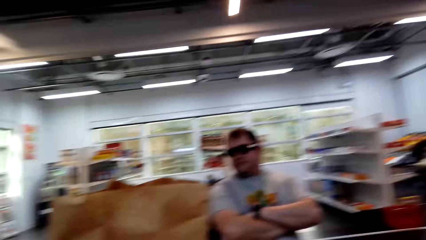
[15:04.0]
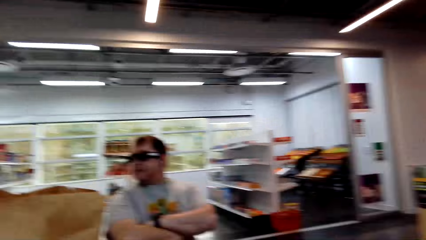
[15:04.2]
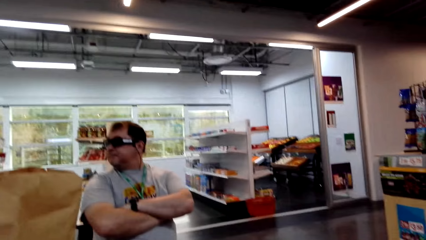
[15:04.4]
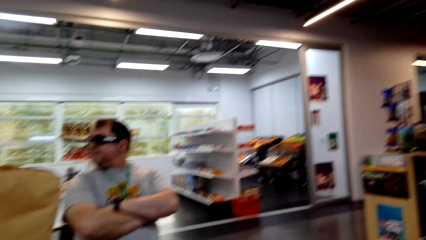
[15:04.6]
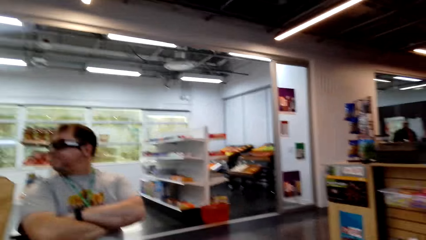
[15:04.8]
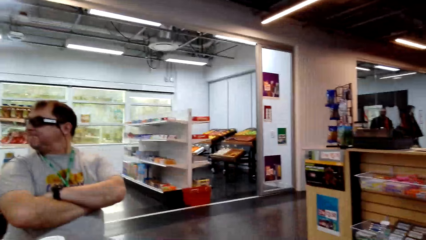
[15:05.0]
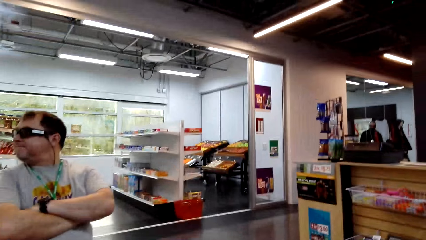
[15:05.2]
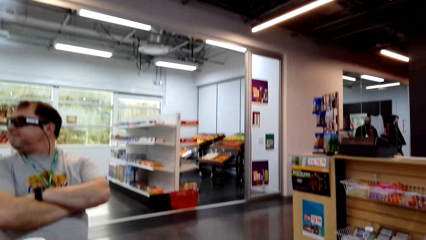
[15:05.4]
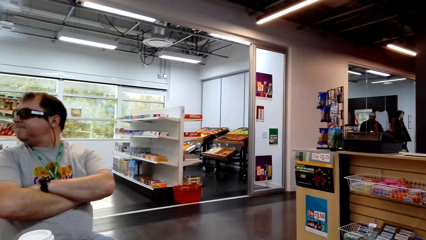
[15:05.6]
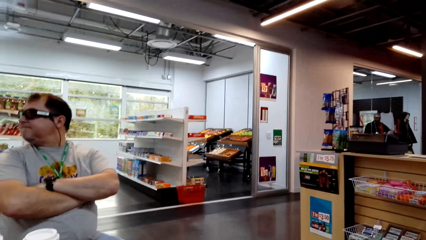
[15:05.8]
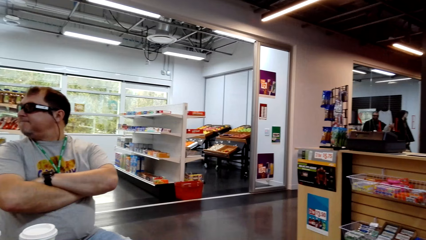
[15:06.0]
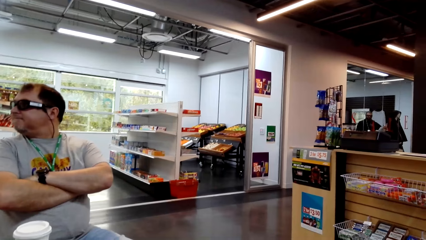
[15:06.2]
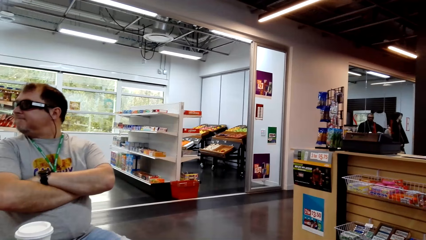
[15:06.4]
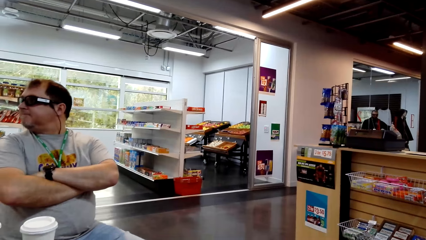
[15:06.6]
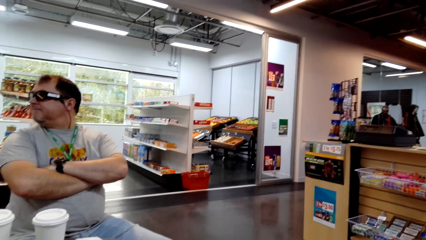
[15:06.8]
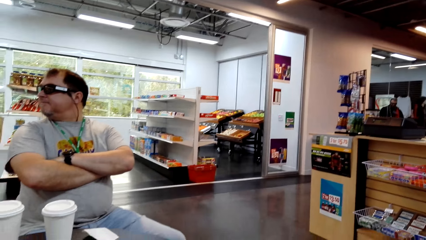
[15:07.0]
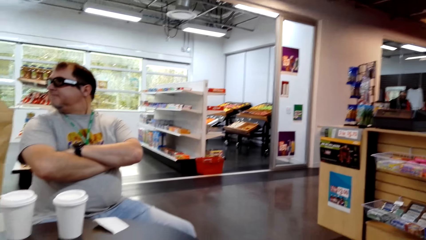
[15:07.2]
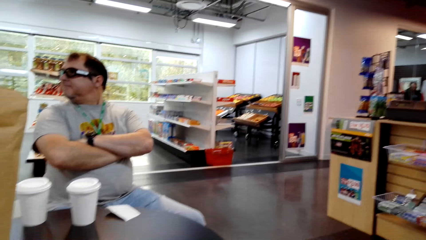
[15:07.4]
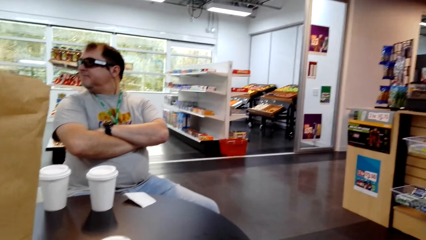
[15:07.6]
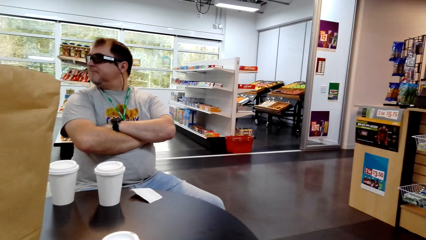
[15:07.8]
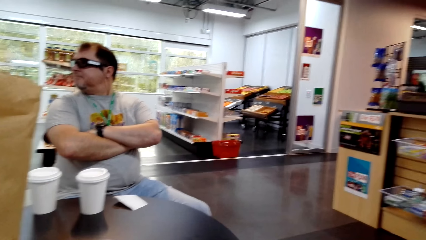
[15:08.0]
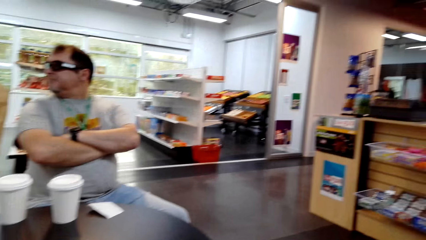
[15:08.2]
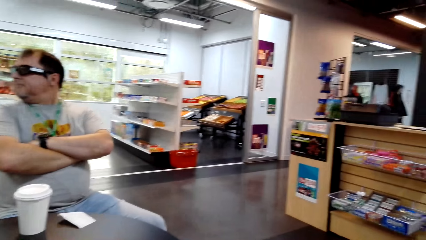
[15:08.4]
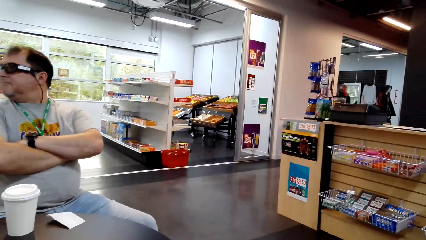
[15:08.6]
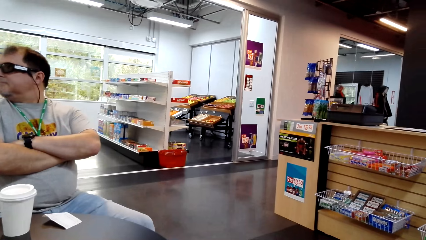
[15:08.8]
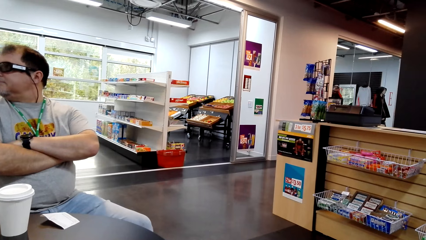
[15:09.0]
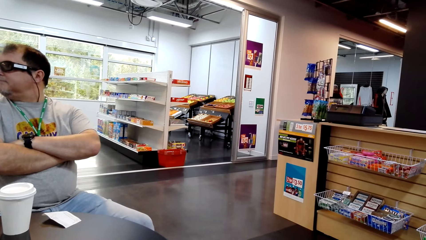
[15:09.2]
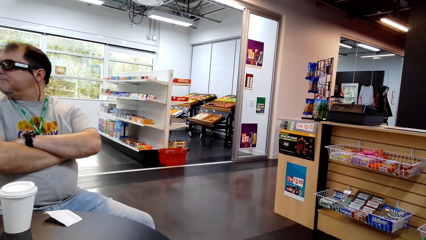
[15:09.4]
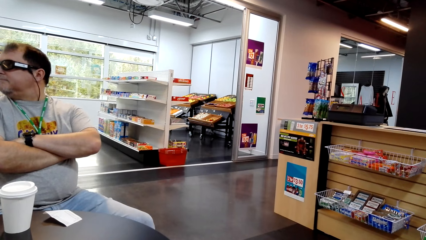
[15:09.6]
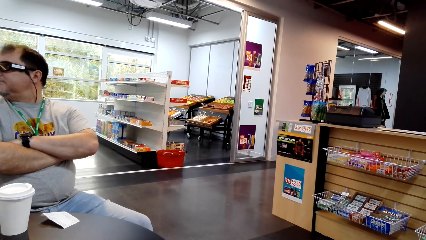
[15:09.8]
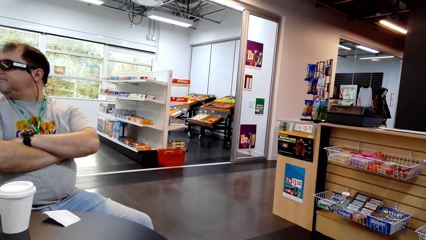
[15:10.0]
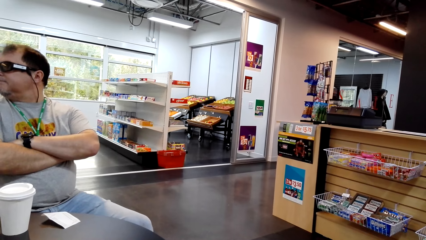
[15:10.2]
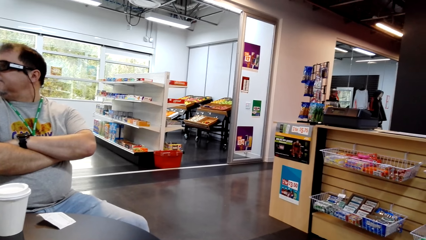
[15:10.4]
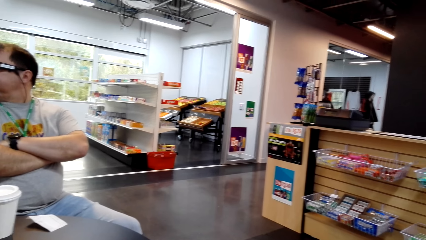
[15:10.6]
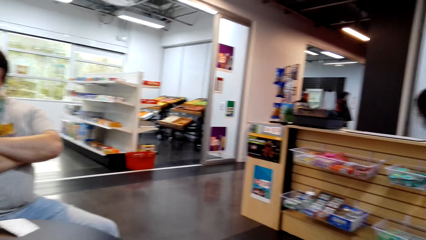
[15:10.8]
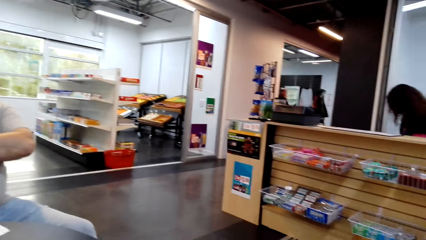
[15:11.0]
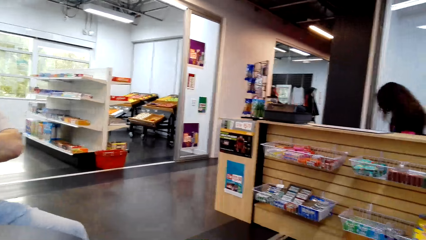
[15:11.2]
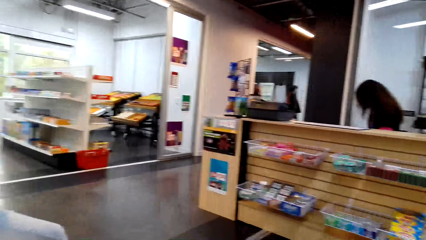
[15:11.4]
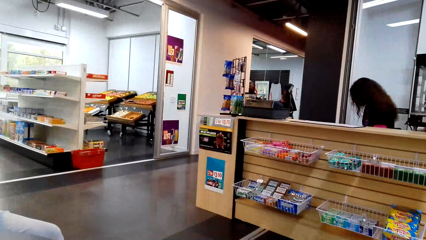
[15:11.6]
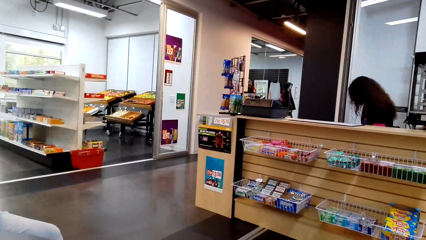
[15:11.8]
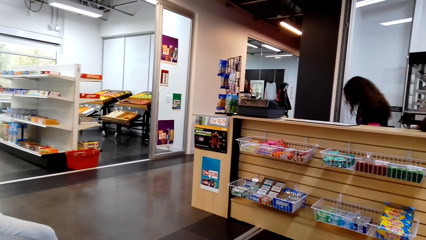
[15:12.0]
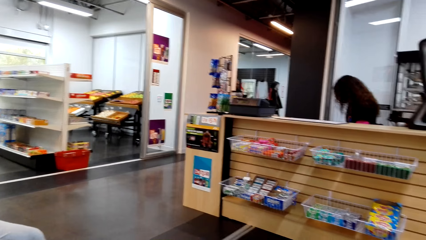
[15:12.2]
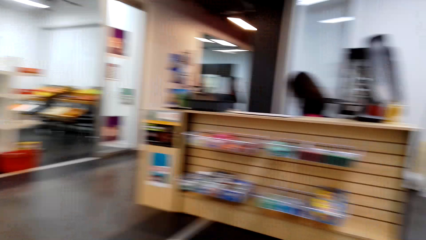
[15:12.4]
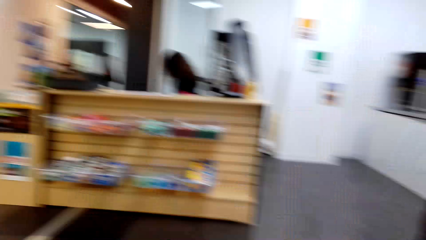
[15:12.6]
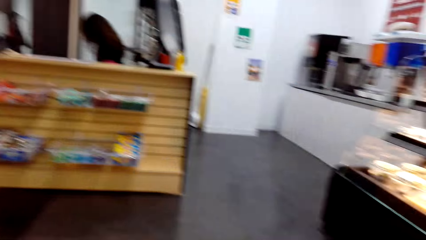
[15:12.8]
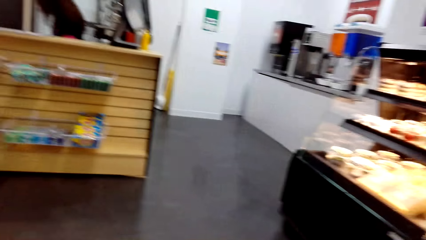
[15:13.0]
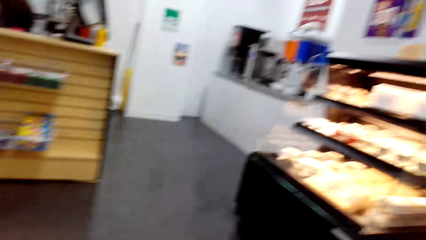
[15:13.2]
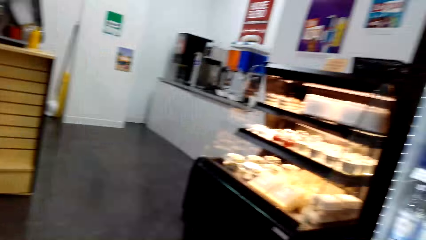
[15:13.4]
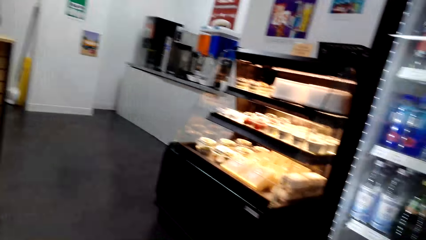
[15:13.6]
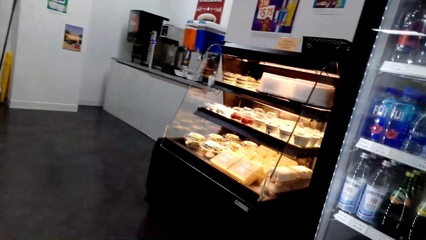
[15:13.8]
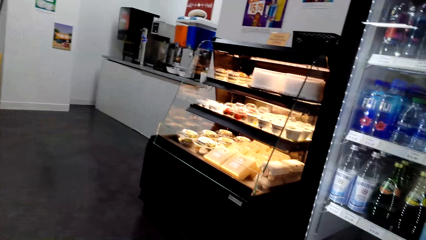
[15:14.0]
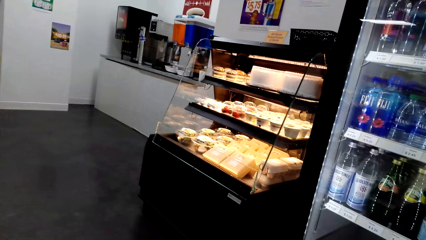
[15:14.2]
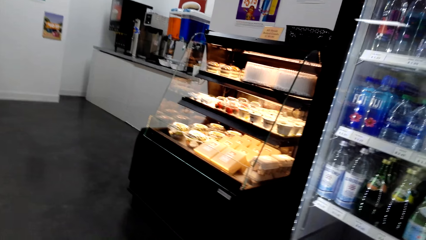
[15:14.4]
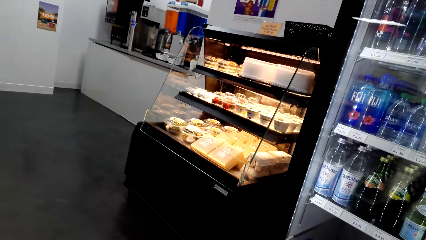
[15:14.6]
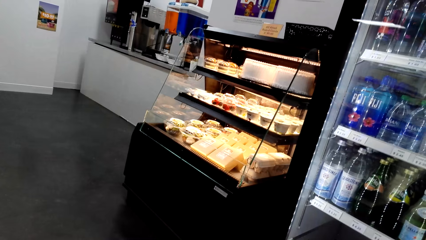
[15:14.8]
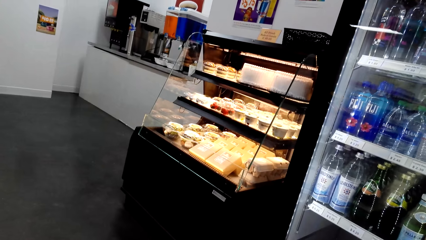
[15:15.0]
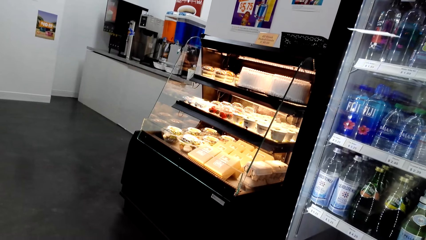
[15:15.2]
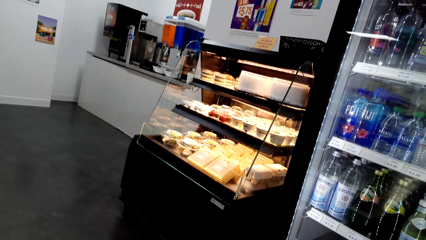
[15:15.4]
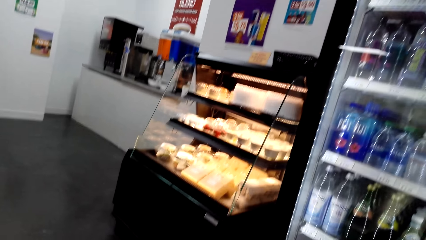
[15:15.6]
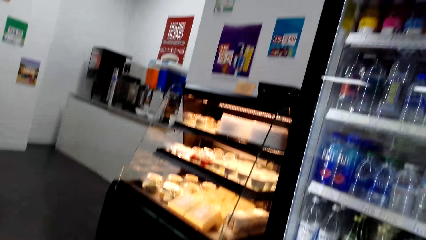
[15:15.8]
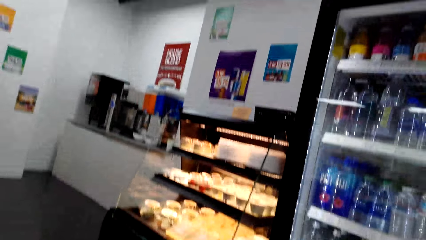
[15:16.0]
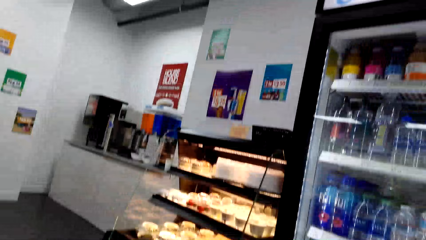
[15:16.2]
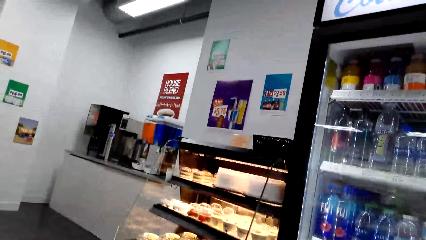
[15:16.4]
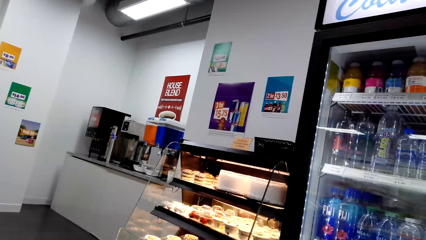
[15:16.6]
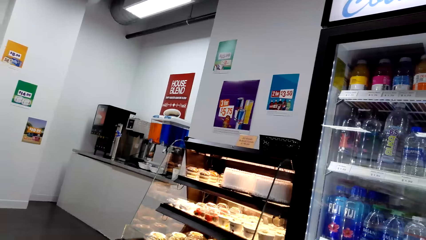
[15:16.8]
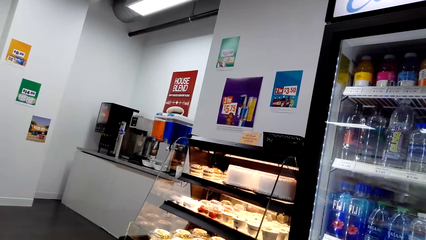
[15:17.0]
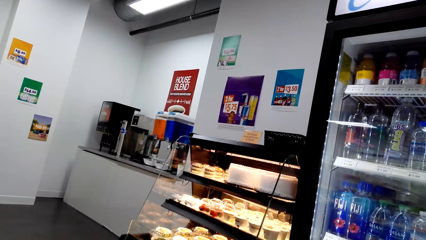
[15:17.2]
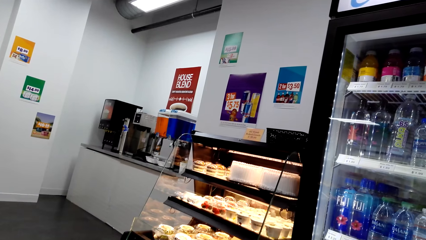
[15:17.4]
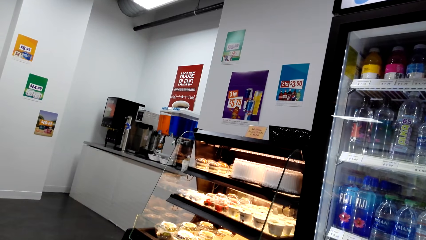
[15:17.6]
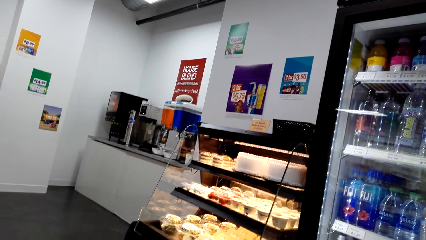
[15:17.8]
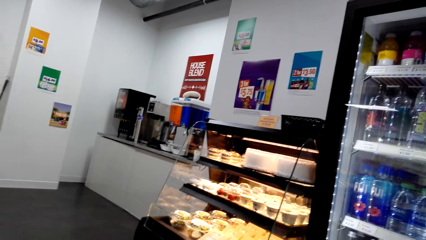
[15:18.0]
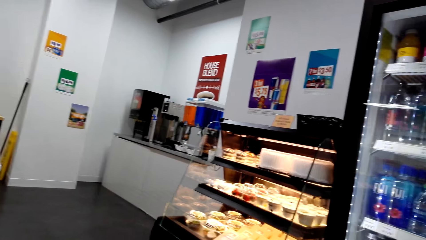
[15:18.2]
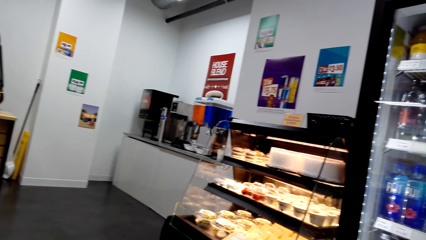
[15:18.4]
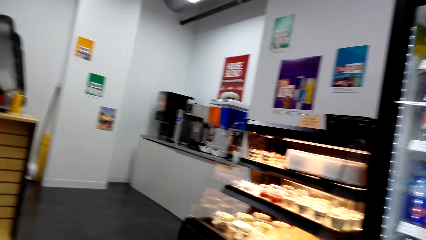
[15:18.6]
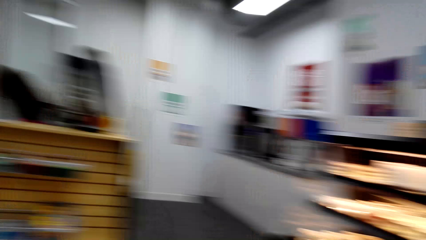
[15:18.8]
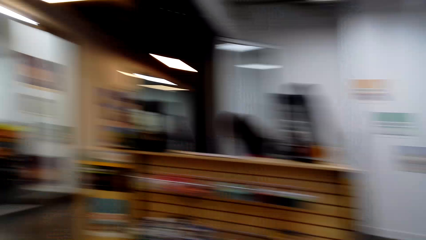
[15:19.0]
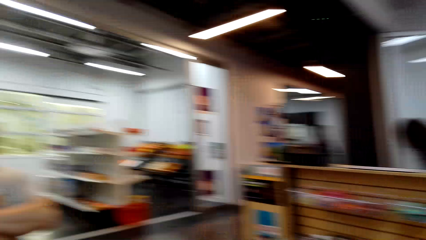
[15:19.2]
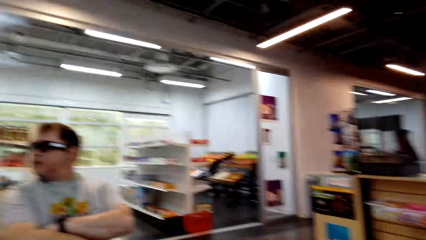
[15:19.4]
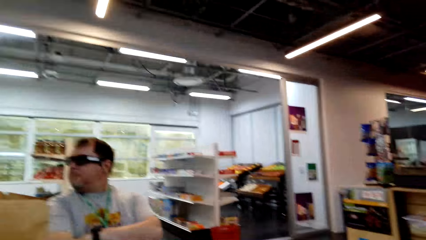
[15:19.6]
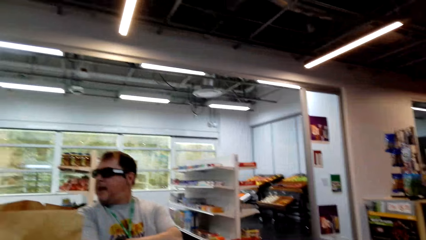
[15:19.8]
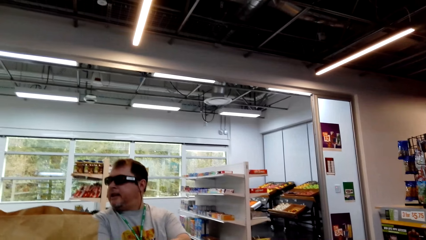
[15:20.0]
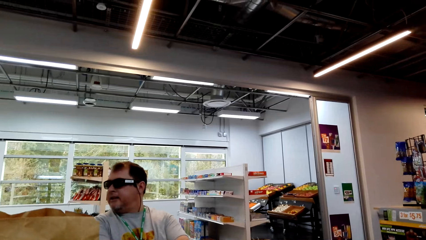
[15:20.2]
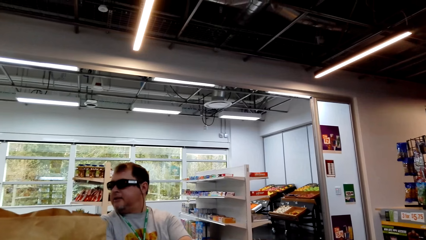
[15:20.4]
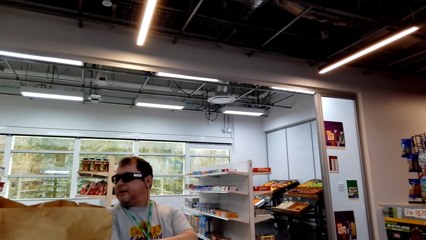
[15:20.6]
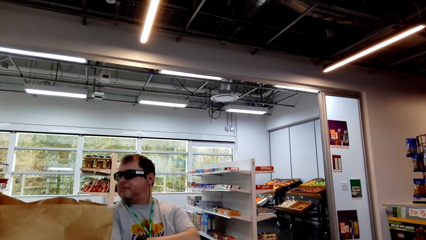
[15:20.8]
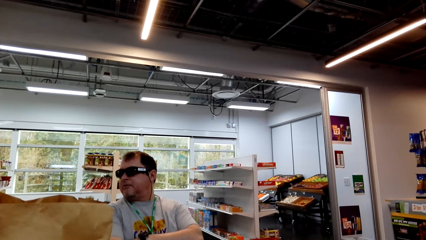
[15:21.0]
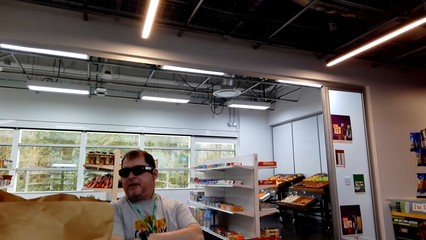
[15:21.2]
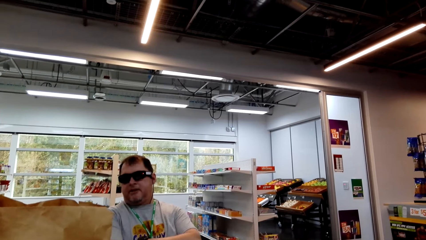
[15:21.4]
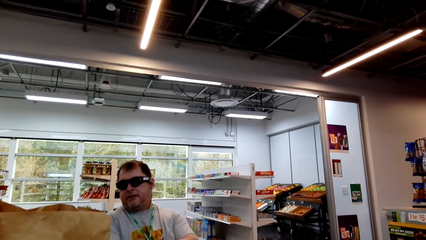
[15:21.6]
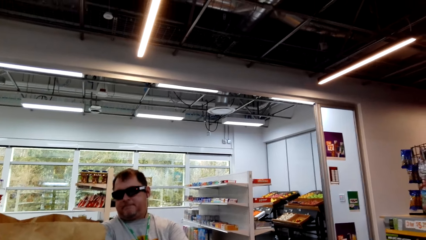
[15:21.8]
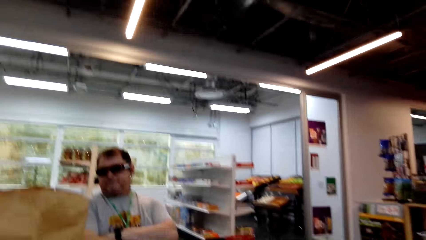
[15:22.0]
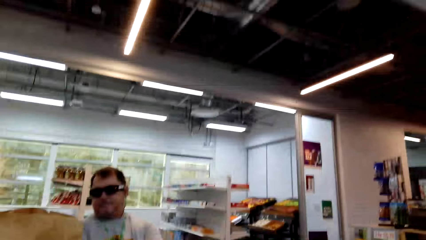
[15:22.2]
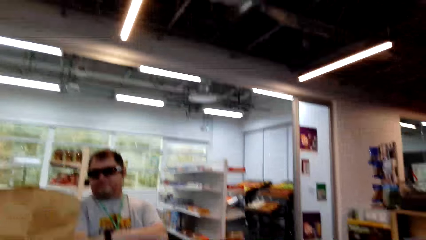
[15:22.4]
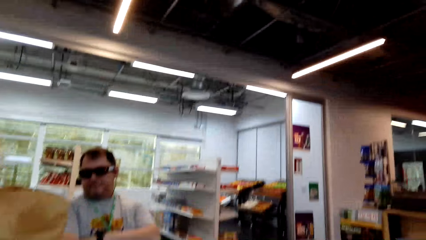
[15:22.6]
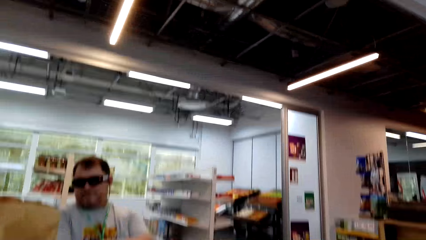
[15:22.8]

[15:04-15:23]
The camera wearer looks around. They look at a man. A woman sits on the chair on the floor. The camera wearer looks at a lady. They look around the floor. They look at the cakes. They look around. Another man sits on the chair on the floor. The camera wearer looks at a third man.
